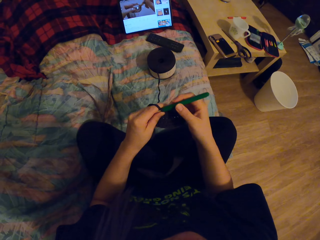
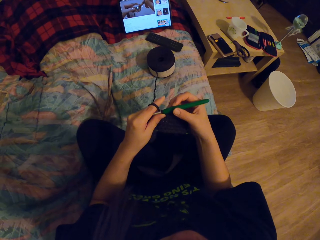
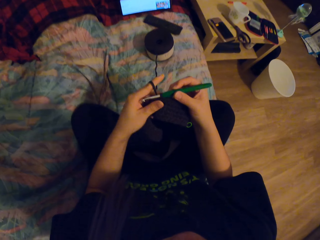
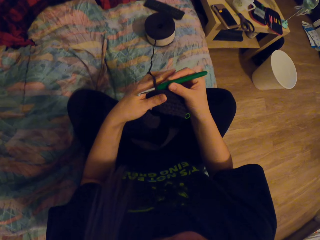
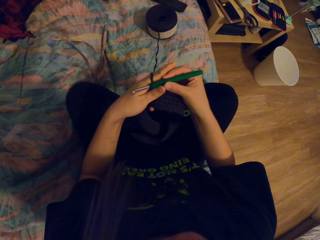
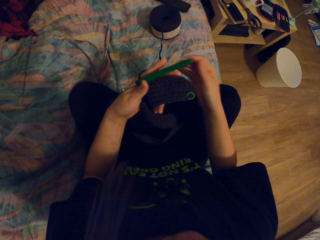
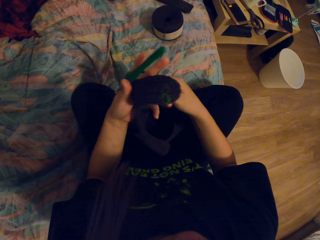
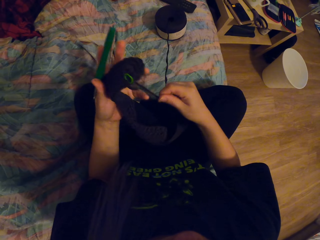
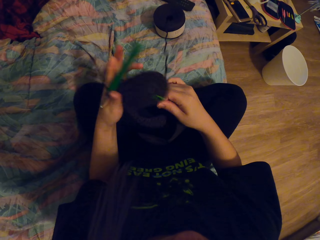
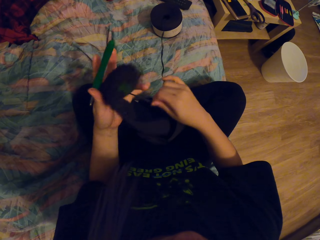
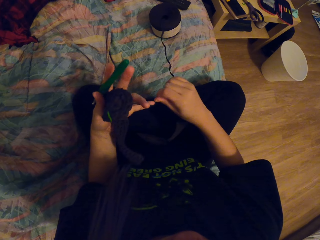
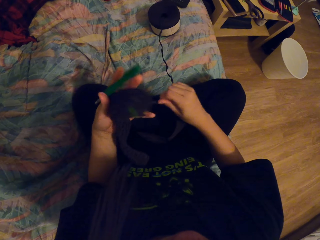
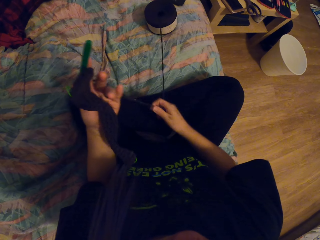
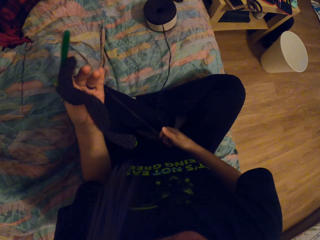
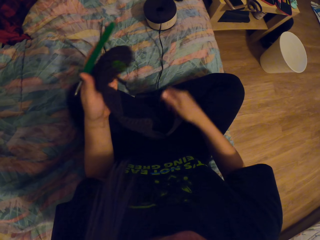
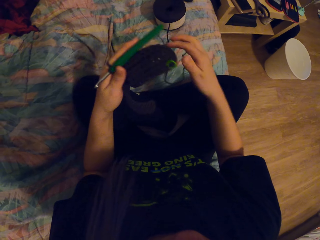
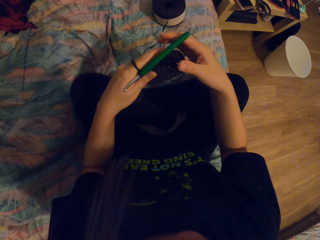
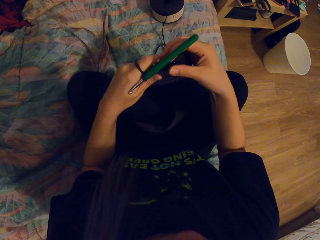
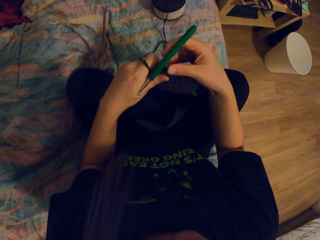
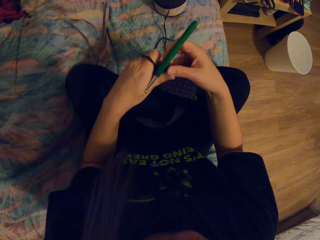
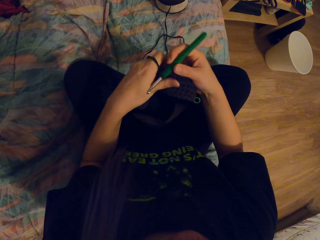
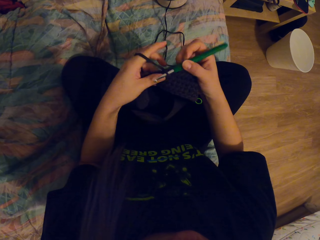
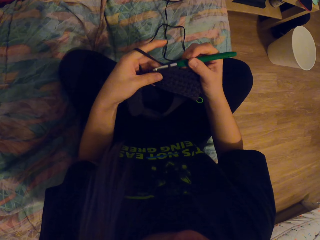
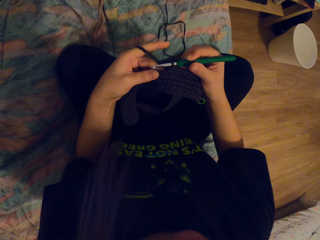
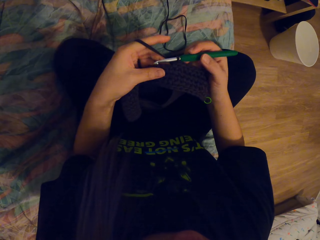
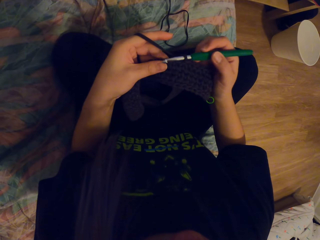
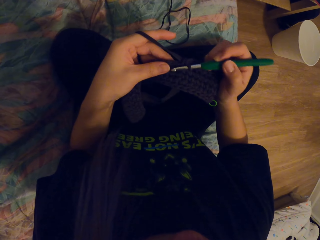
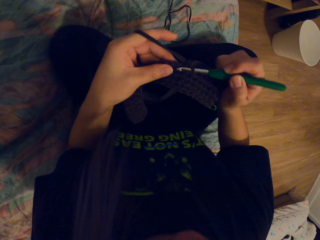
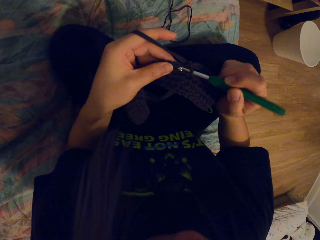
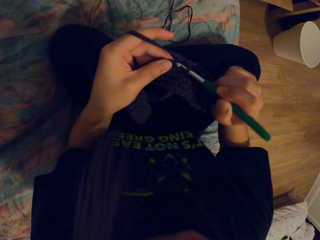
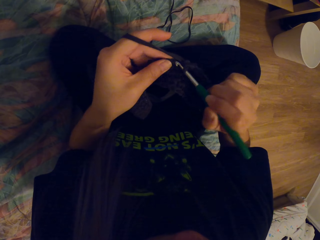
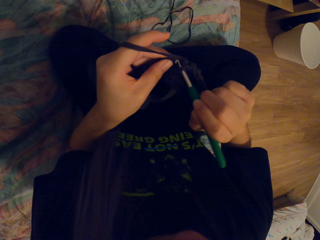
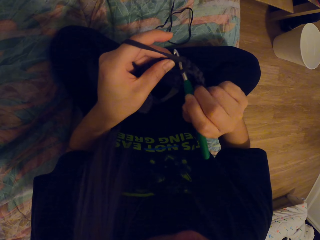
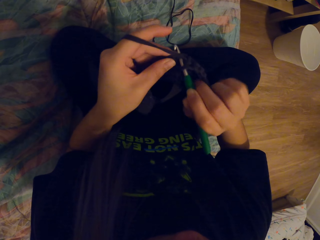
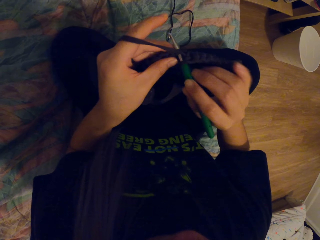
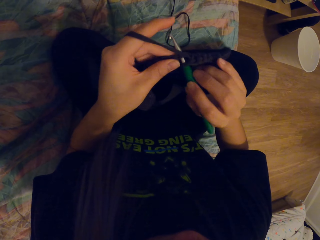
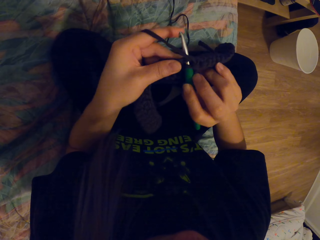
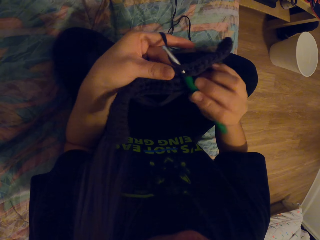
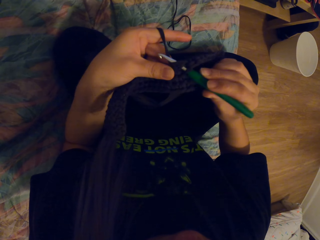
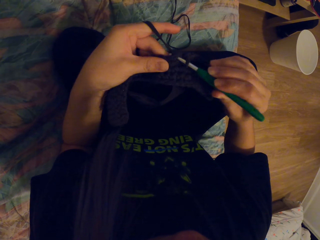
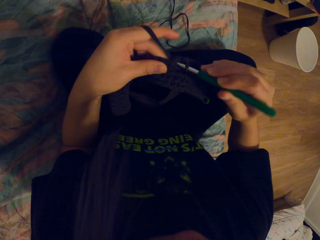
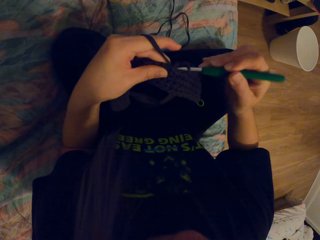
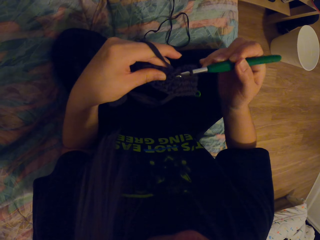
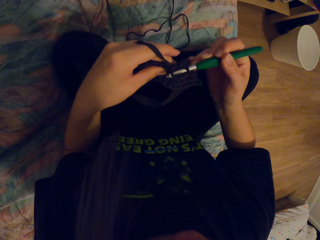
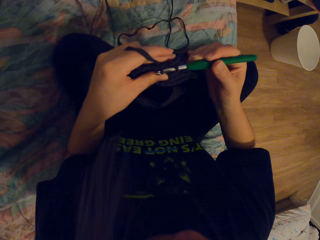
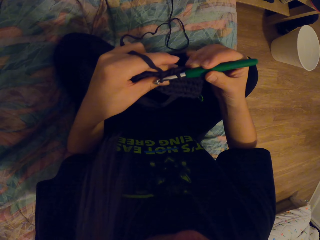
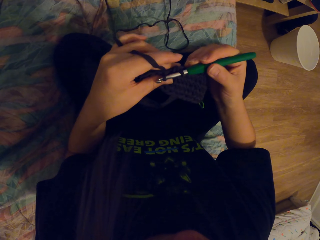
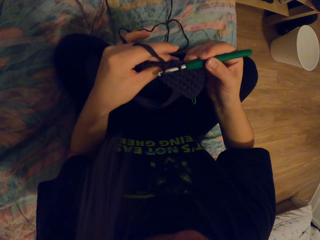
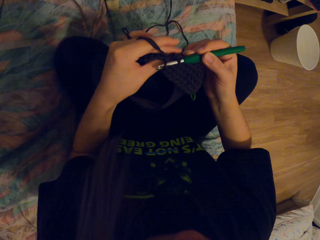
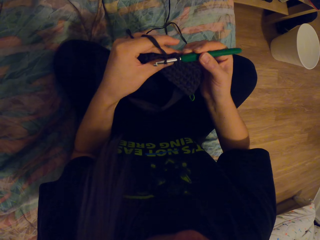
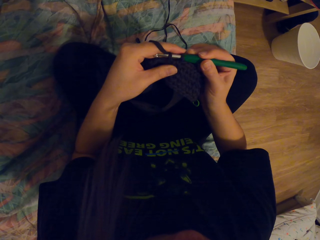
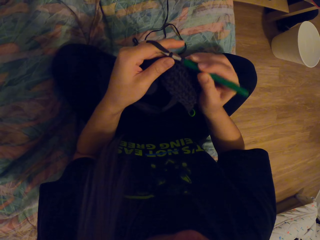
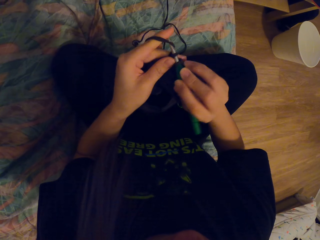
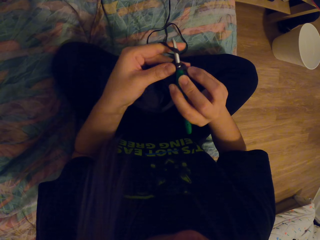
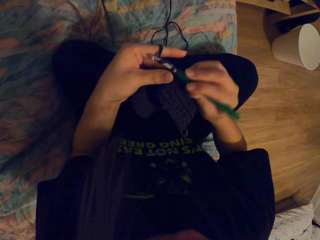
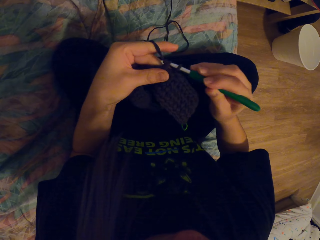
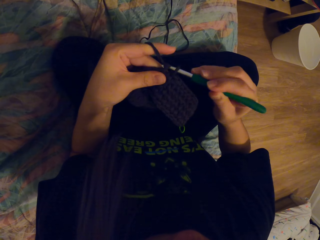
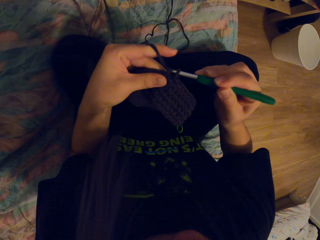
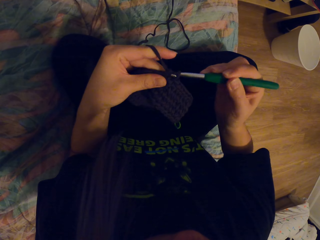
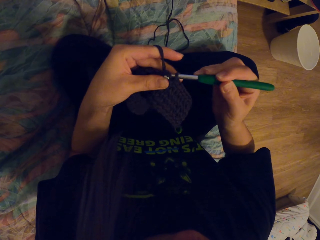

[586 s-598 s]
The camera wearer rolls the thread on the fingers. They touch the crochet. They knit the threads using the crochet.

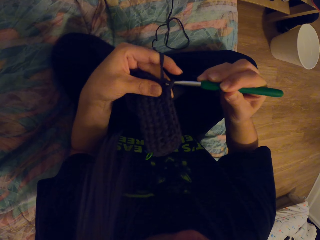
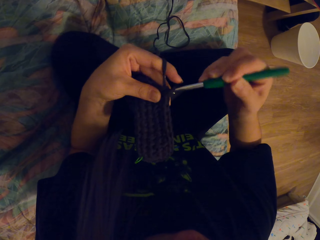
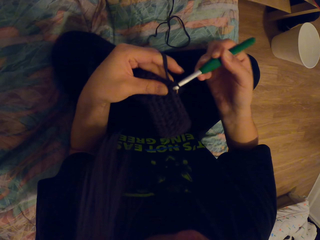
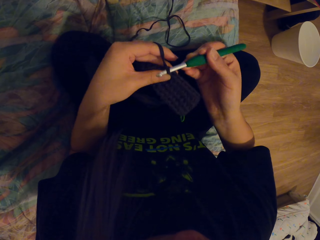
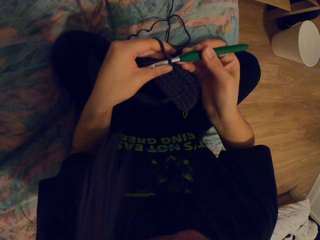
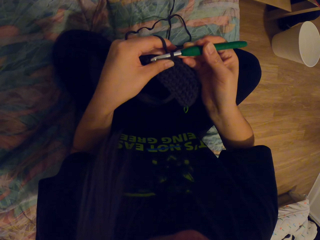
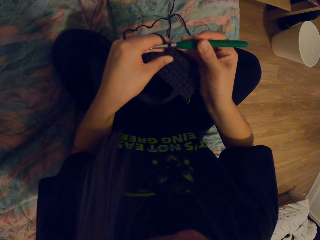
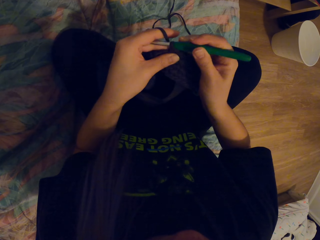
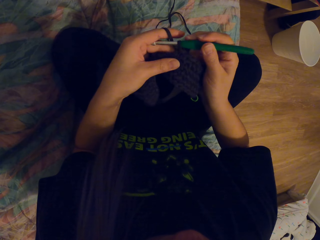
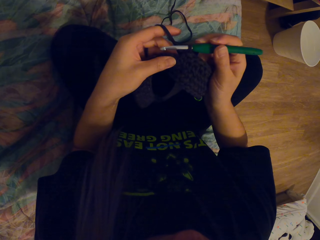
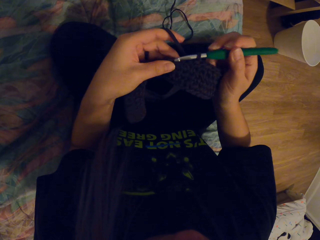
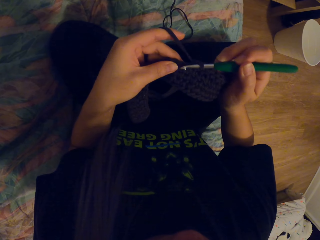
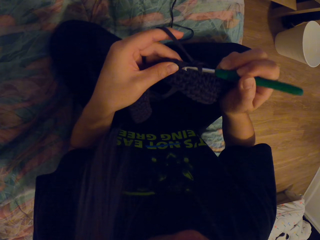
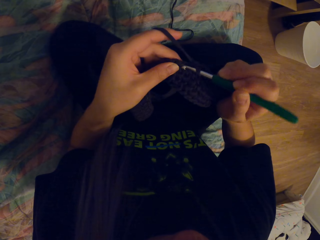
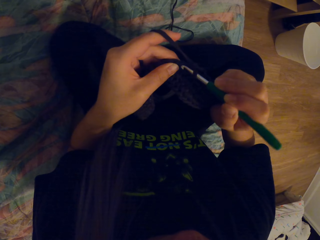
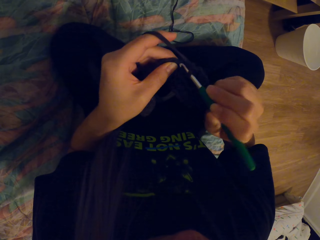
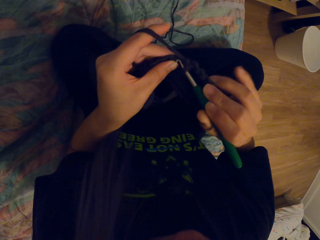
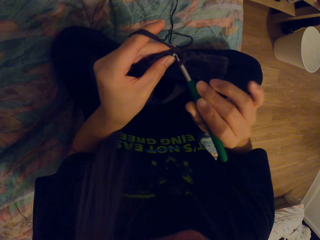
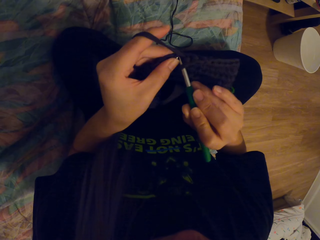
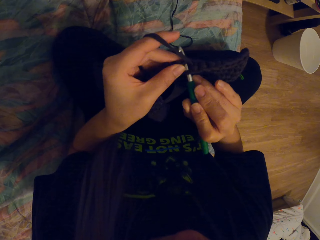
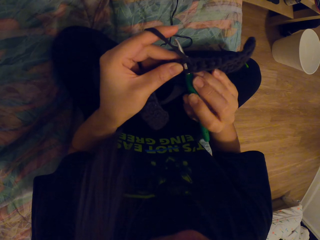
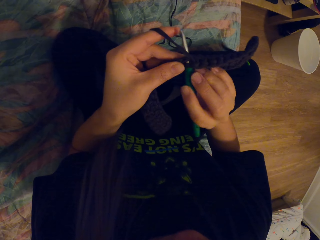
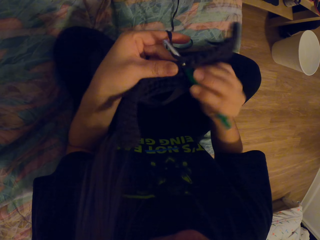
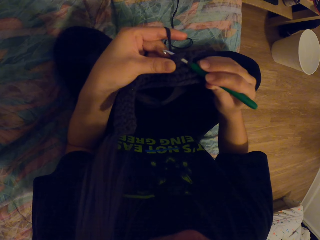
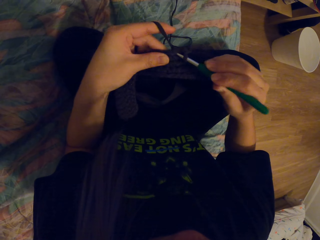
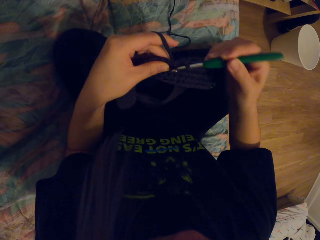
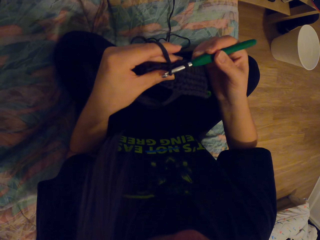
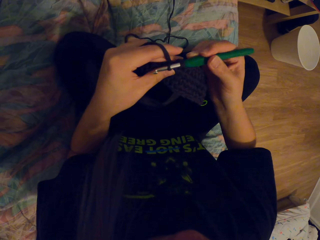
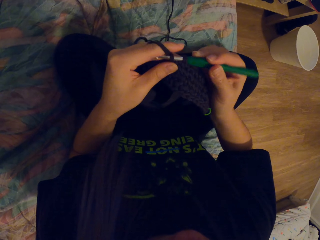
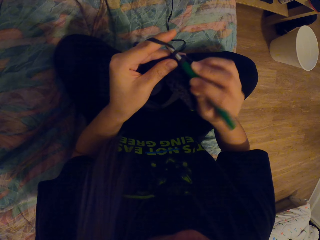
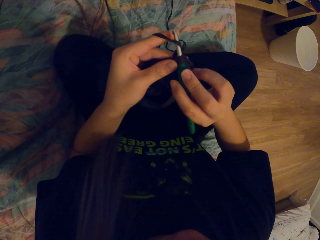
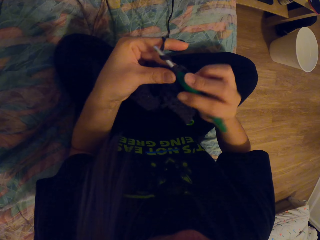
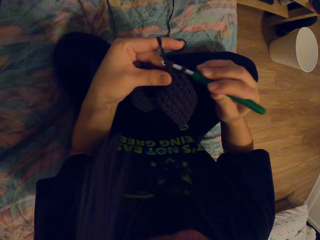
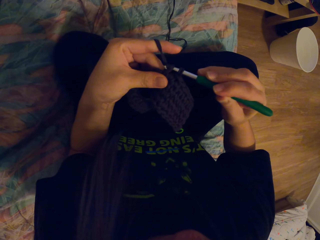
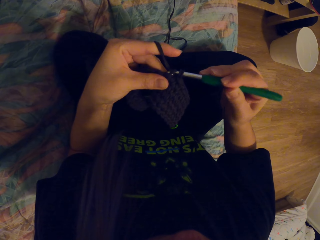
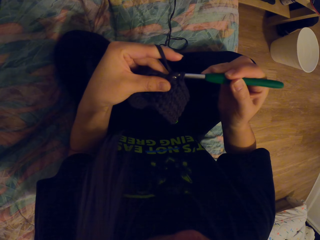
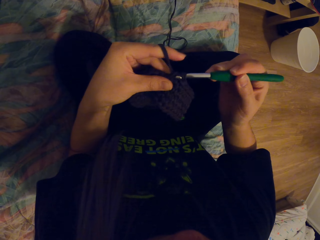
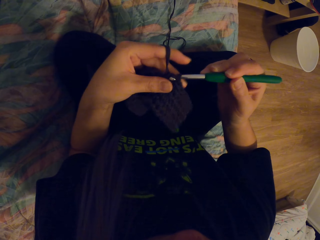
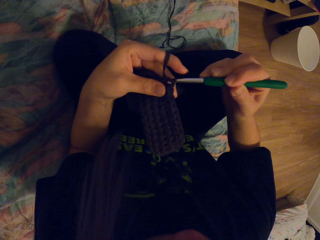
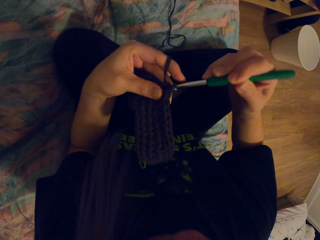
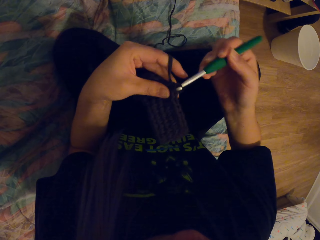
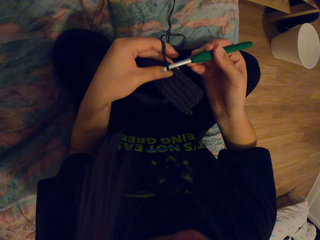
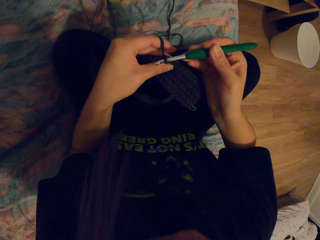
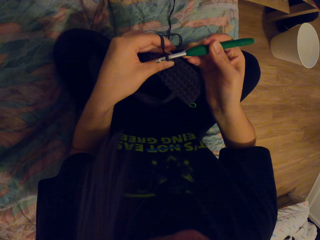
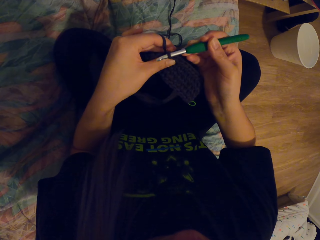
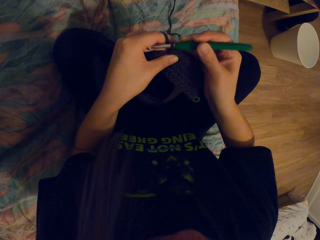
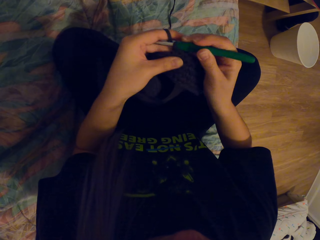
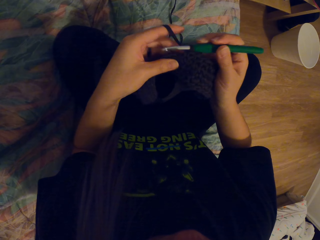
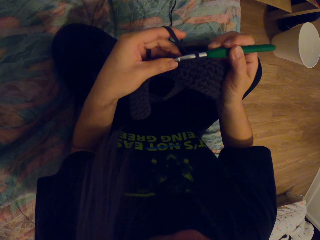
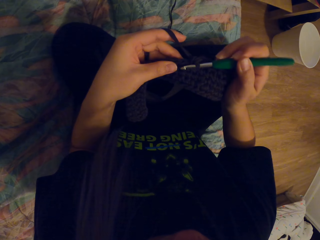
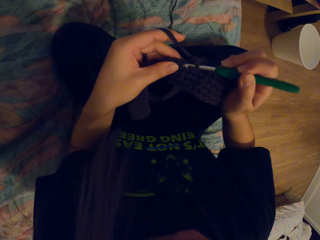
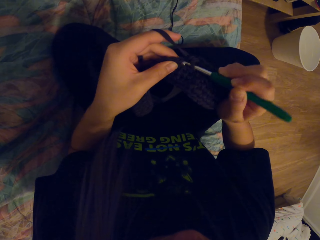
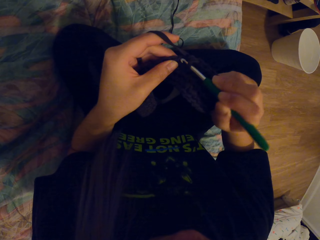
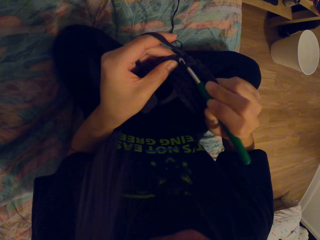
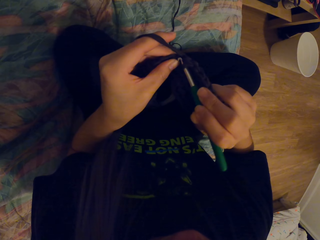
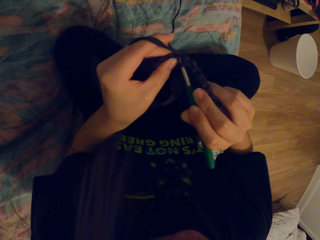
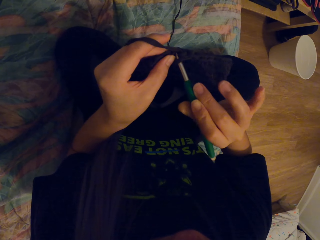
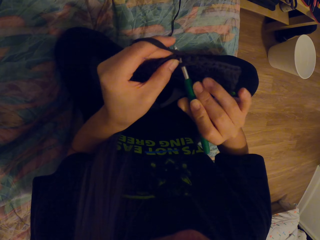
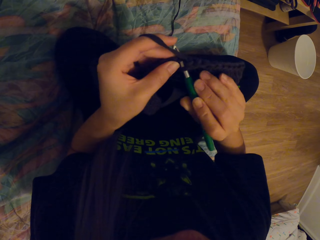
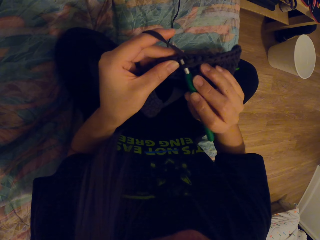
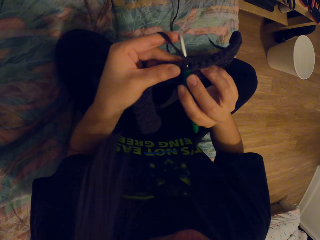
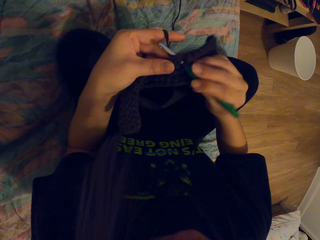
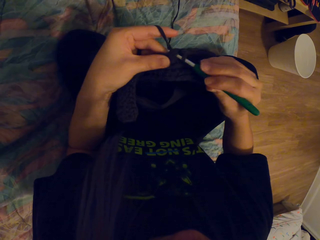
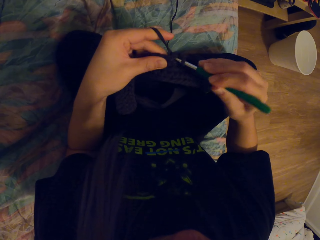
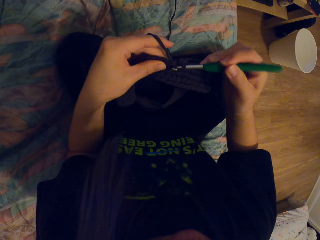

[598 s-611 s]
The camera wearer knits the threads using a crochet.
